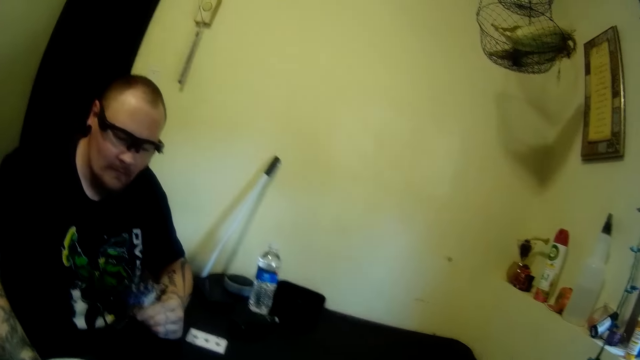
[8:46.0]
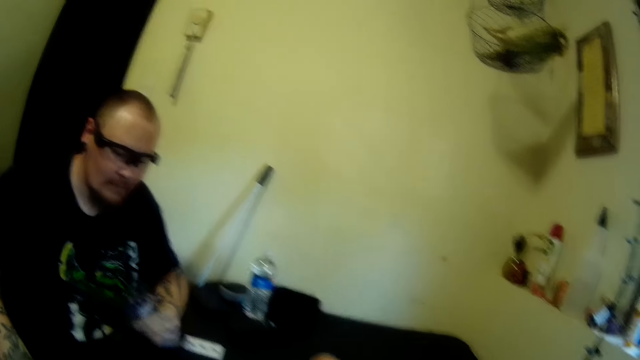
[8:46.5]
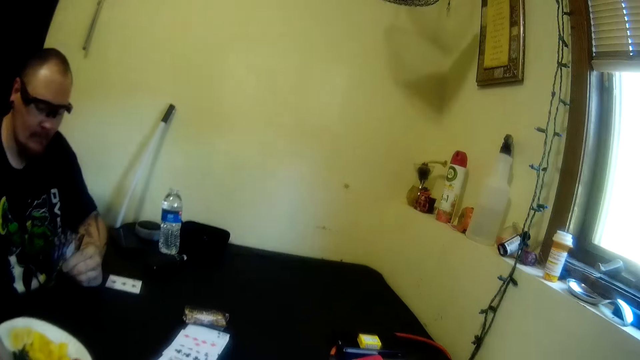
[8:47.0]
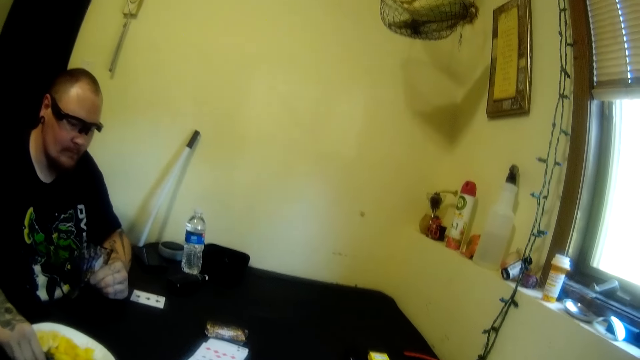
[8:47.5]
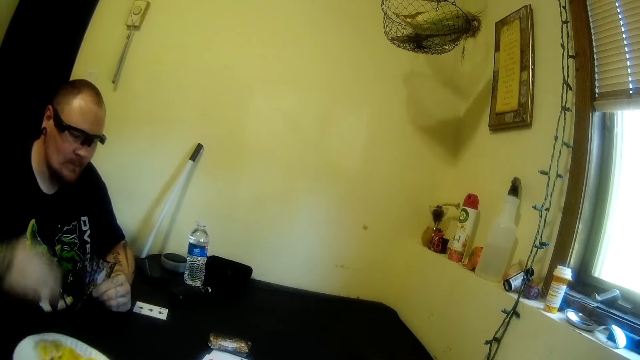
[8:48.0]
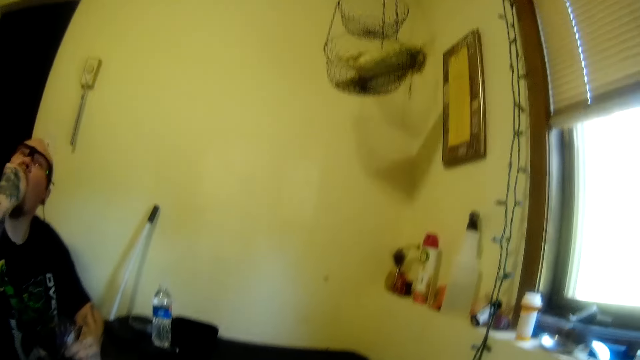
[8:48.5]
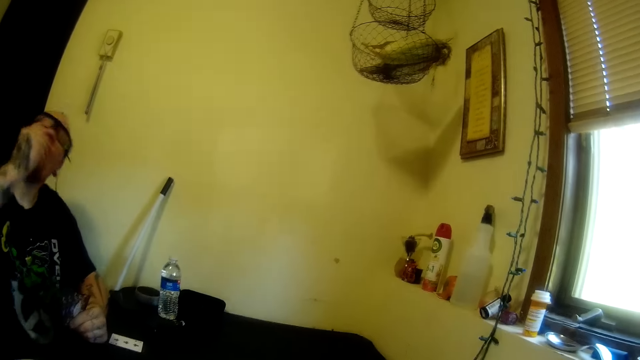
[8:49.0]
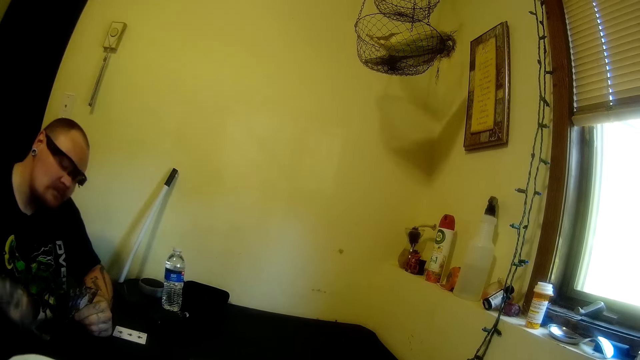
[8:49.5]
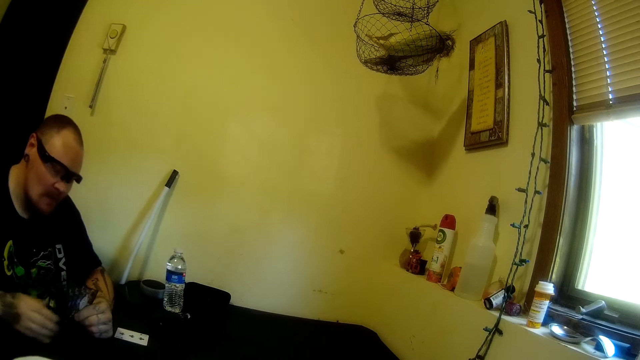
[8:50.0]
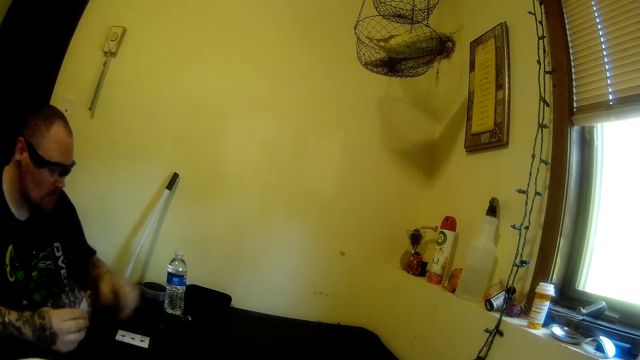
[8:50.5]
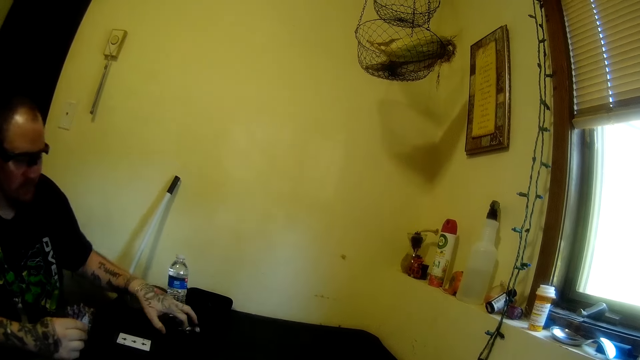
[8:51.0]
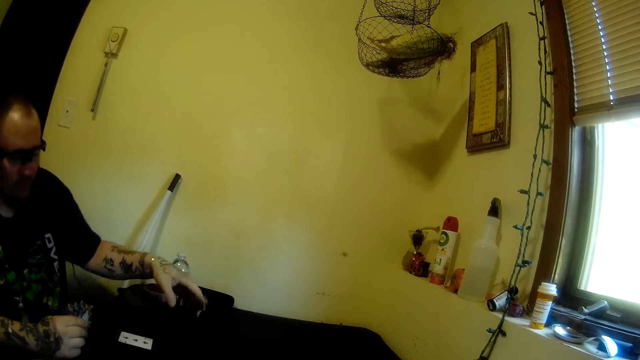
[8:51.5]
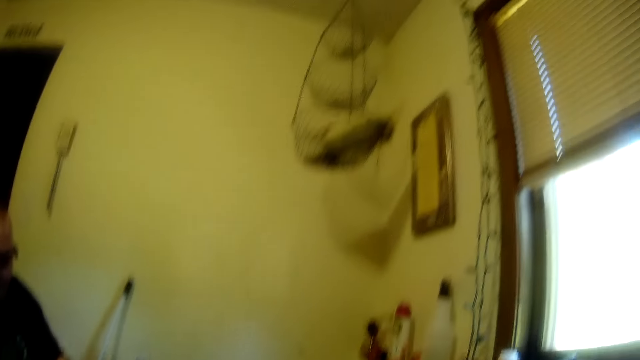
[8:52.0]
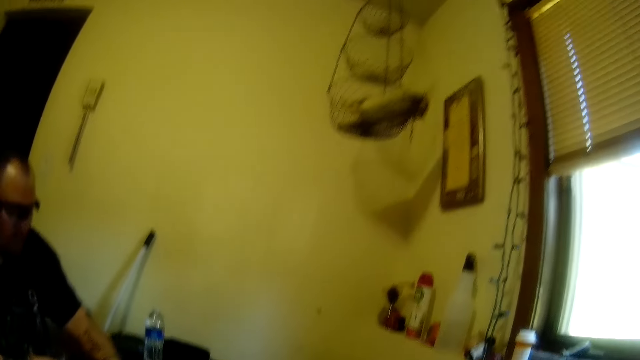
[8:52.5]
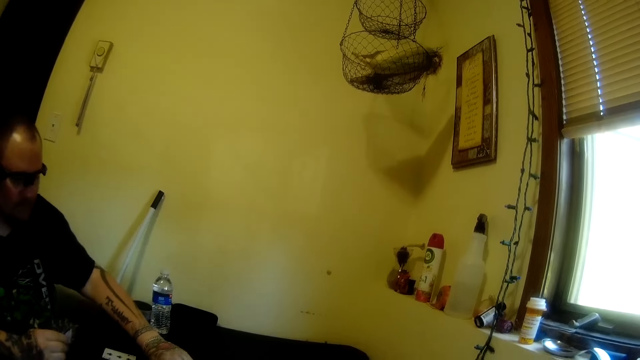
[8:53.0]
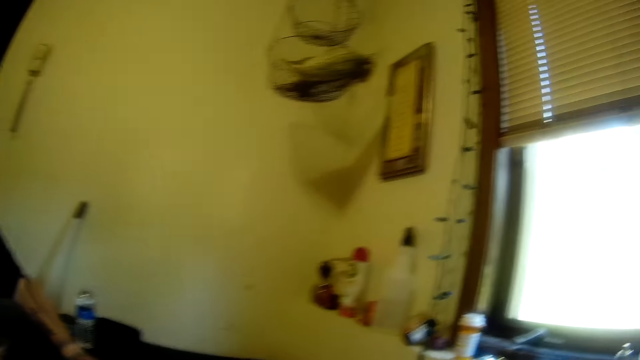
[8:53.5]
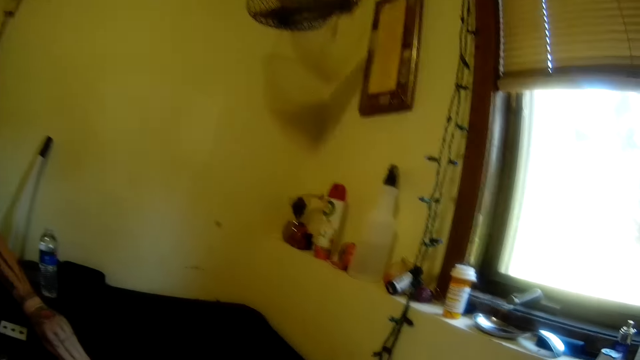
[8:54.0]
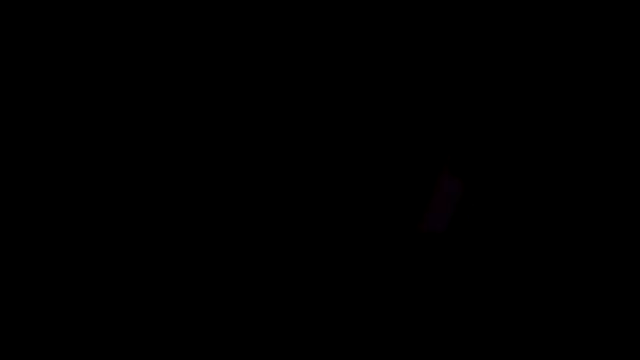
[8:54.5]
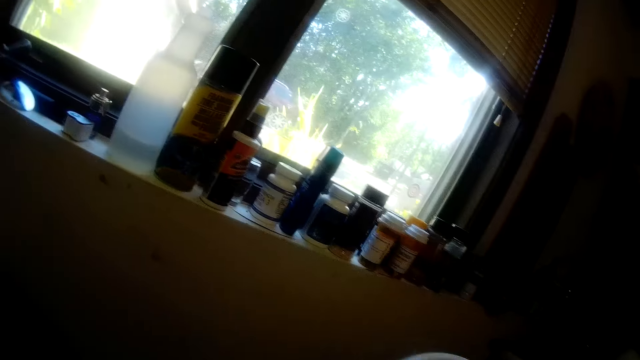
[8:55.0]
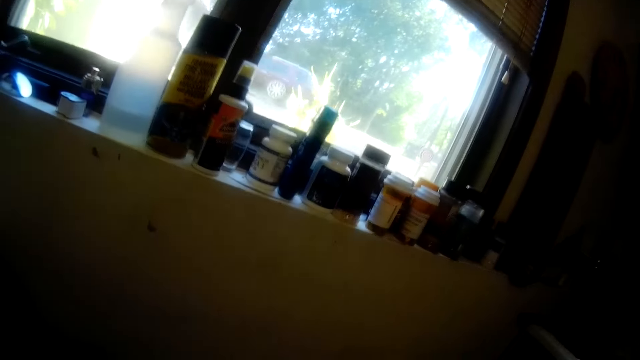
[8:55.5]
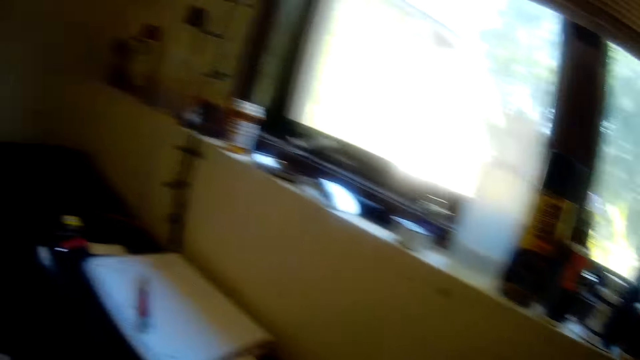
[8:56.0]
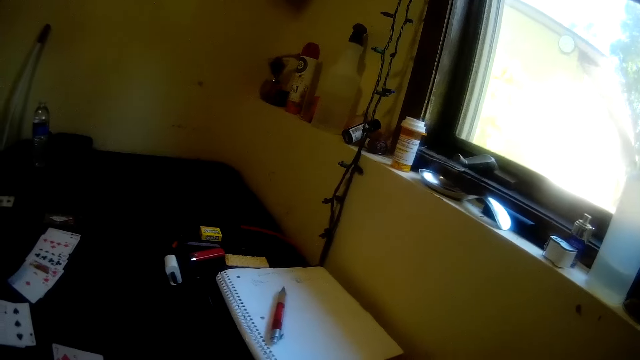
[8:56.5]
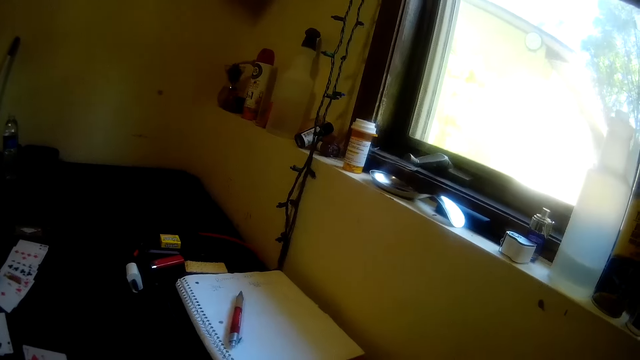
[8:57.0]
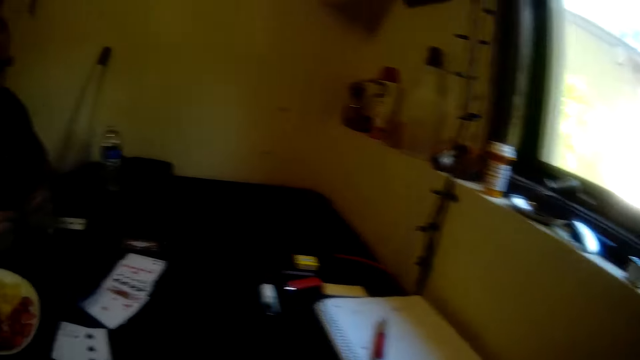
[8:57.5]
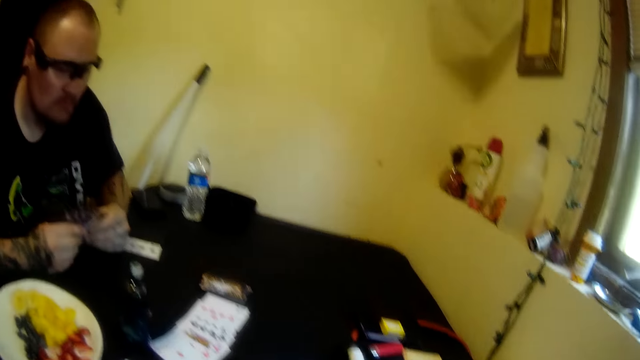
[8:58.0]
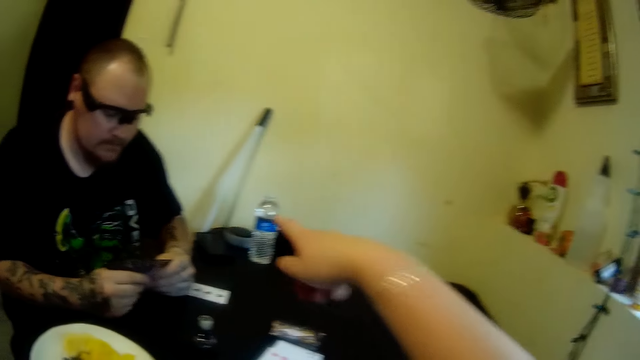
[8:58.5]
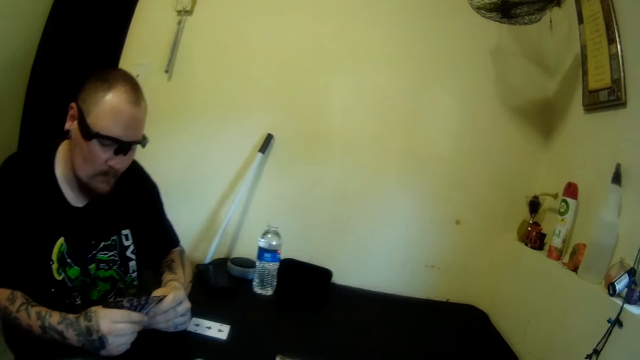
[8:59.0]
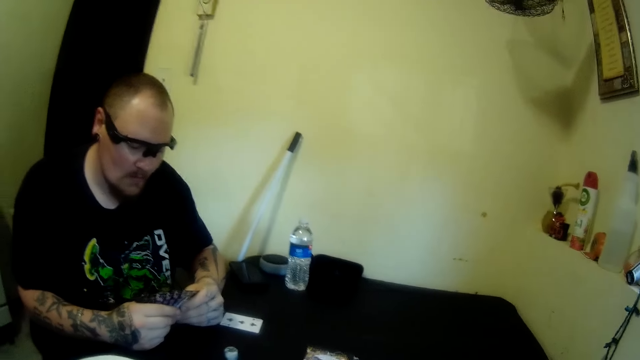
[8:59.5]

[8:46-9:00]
A man picks a blackberry from the plate on the table with his right hand. The man puts the blackberry in his mouth with his right hand. The man takes playing cards with the left hand. The man passes the card in his left hand to his right hand. The man adjusts the tobacco or vape pen on the table with his left hand. The camera wearer looks around a room. She looks at the man. She transfers a plate to something. She picks up the plate from the table with her right hand. She looks around the room. She points at a water bottle.

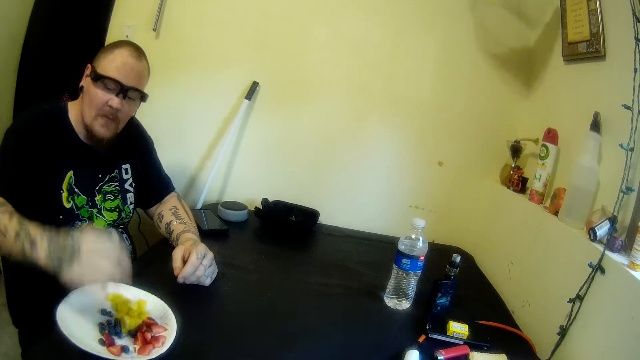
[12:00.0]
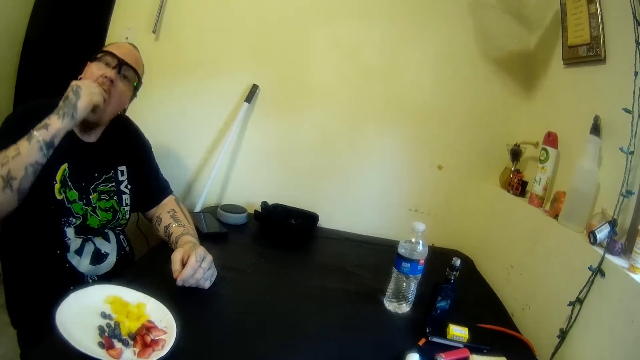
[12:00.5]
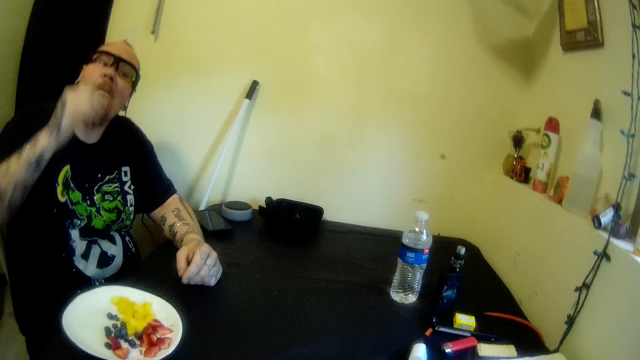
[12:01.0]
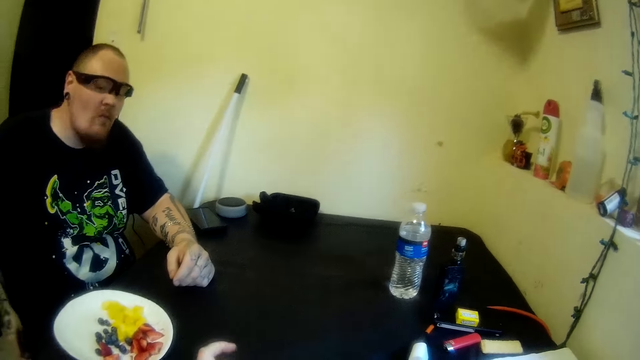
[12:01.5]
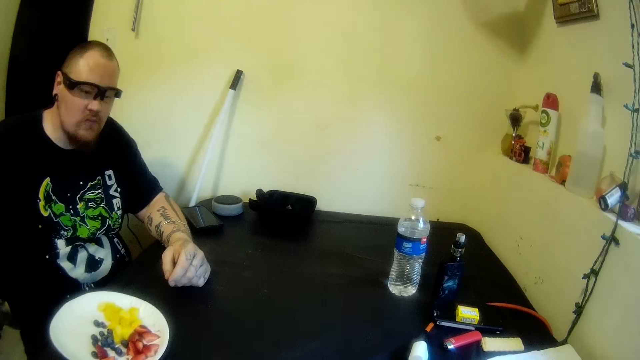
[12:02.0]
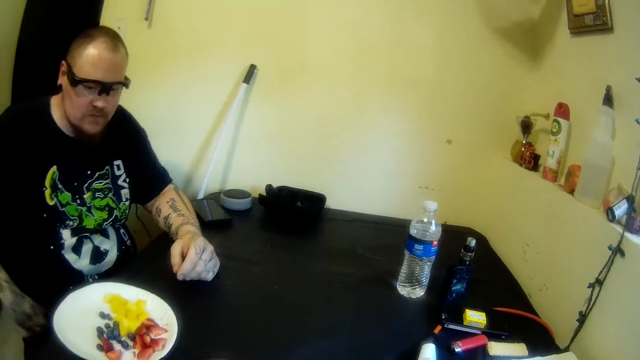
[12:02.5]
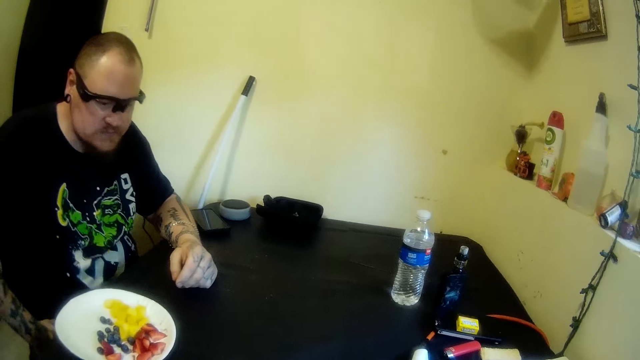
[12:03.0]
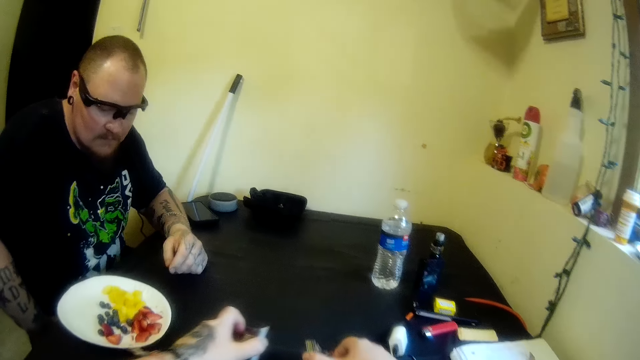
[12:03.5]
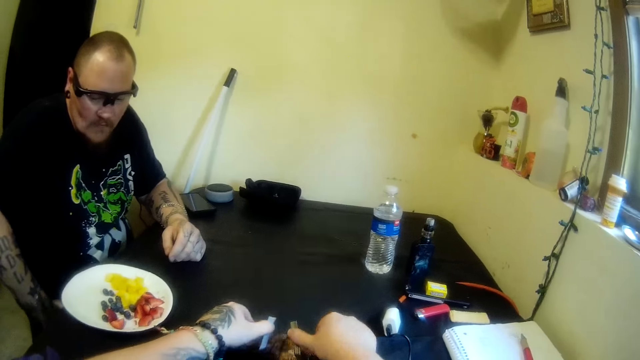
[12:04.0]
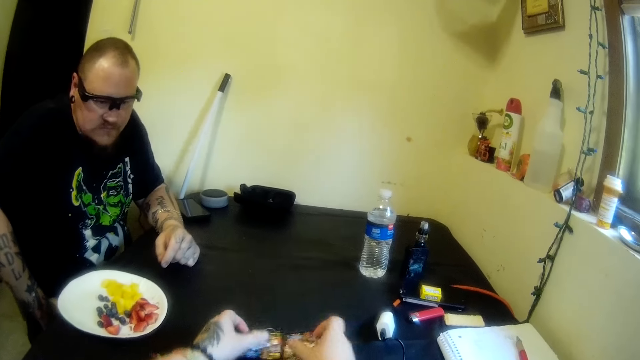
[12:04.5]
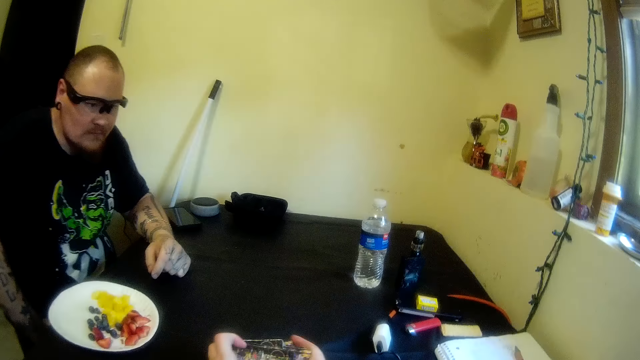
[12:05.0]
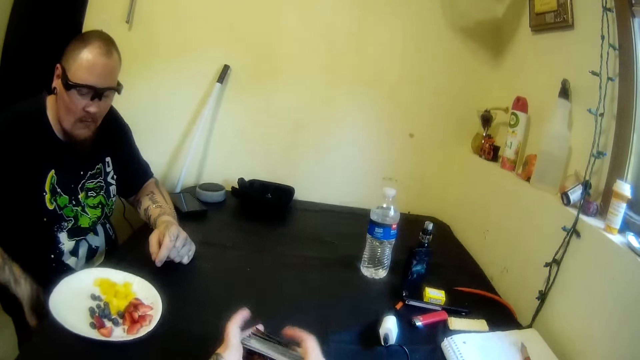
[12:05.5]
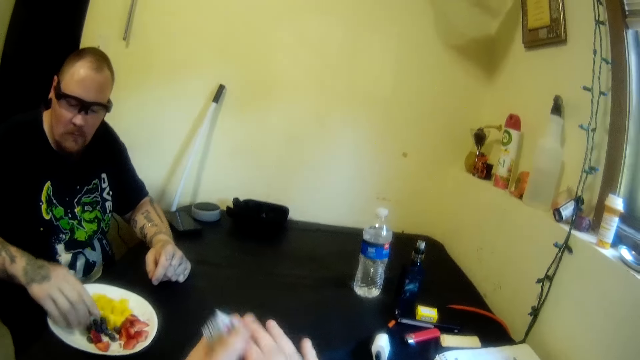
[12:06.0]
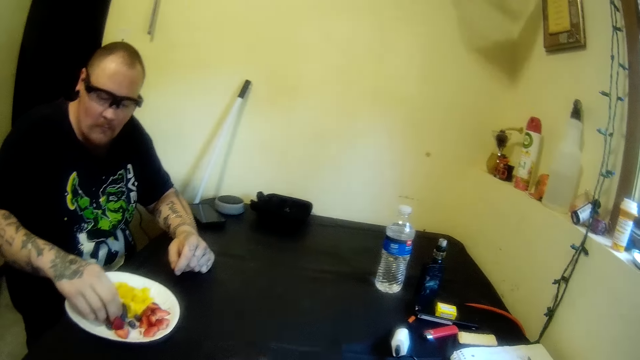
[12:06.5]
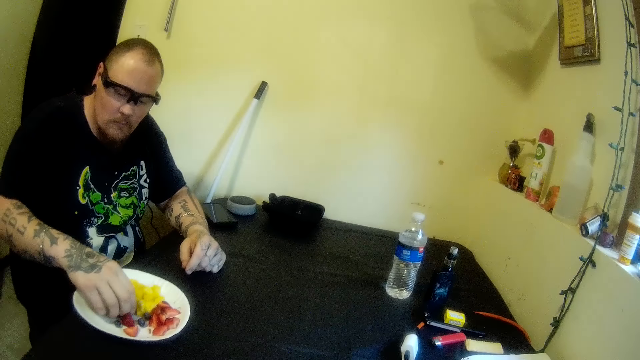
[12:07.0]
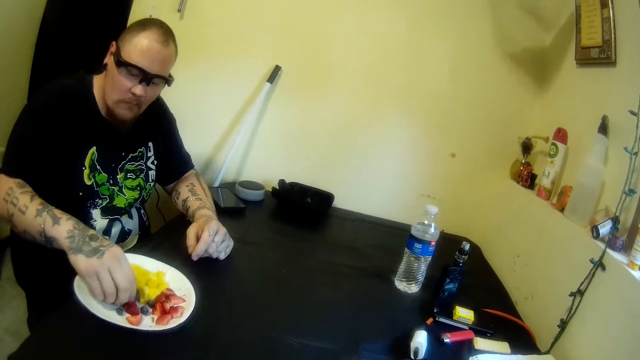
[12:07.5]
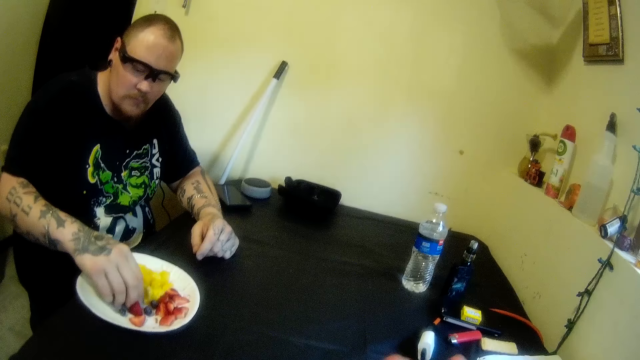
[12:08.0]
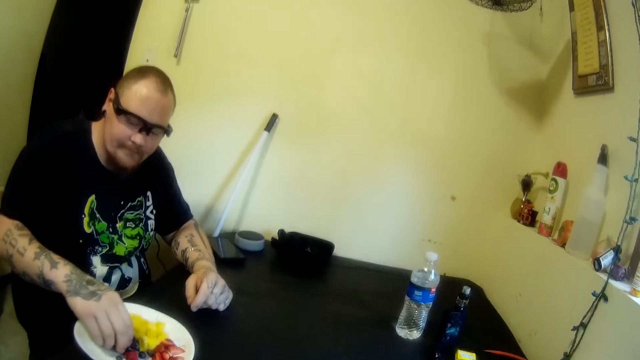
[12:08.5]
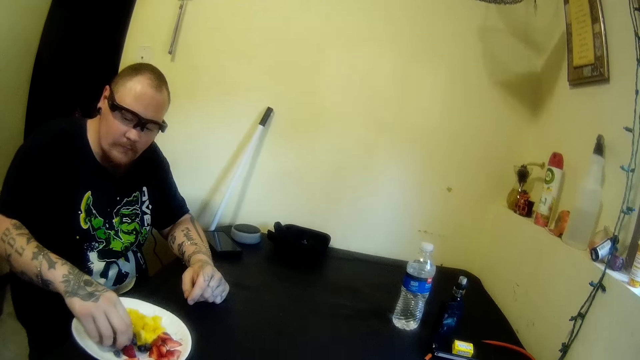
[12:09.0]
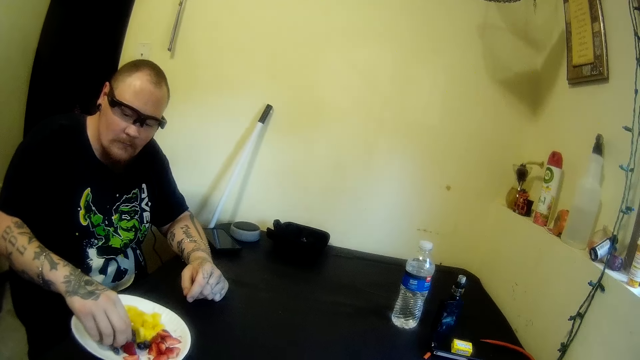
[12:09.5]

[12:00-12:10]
A man puts the blackberry in his mouth with his right hand. The camera wearer shuffles the cards on the table with her hands. She puts the cards on the table and holds the cards. The man picks blackberries from the plate on the table with his right hand.
